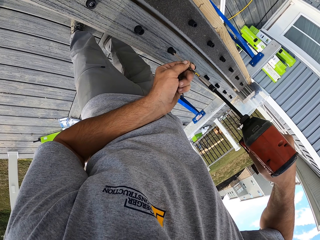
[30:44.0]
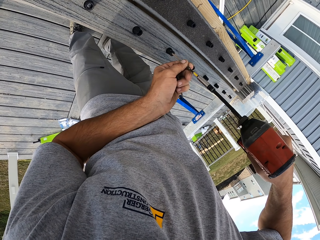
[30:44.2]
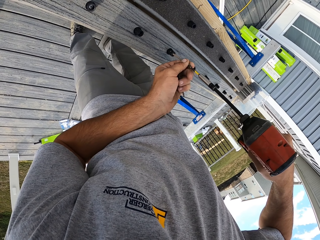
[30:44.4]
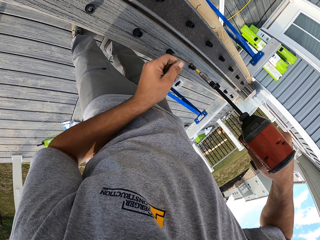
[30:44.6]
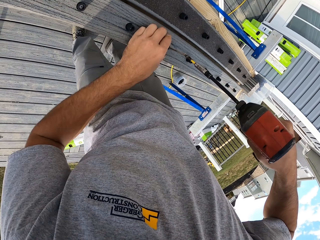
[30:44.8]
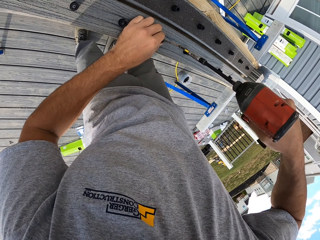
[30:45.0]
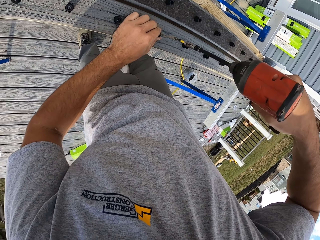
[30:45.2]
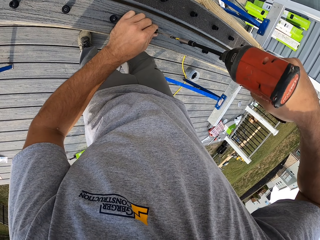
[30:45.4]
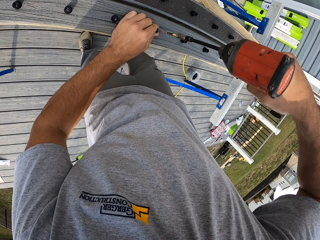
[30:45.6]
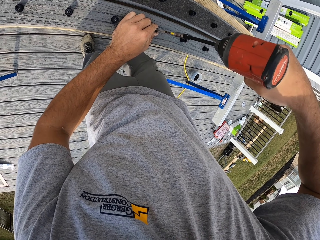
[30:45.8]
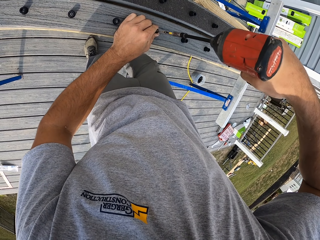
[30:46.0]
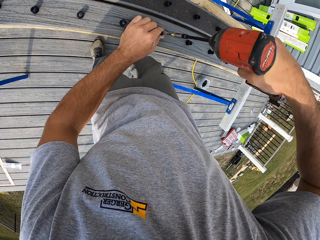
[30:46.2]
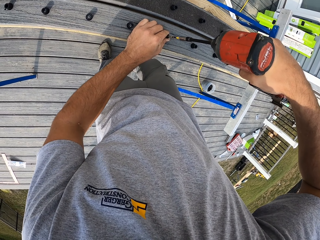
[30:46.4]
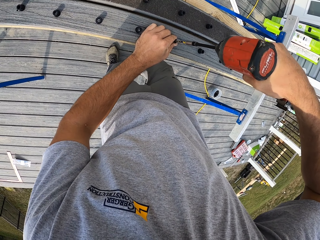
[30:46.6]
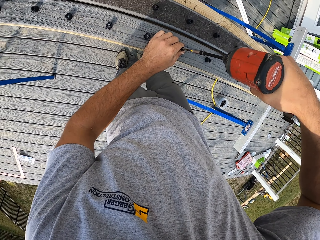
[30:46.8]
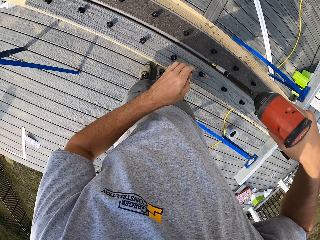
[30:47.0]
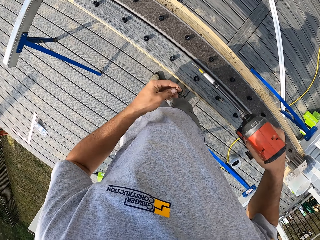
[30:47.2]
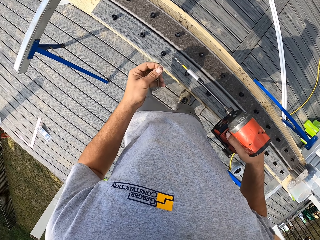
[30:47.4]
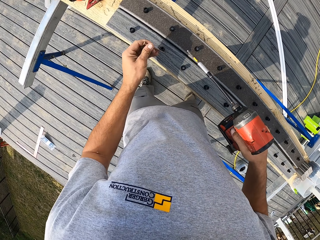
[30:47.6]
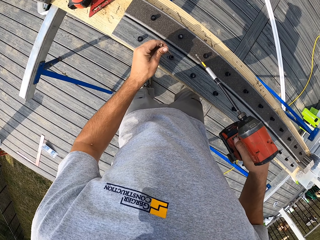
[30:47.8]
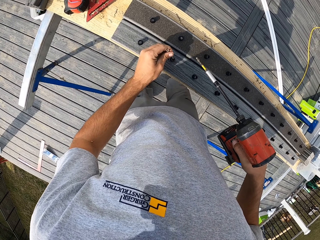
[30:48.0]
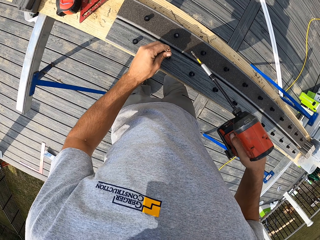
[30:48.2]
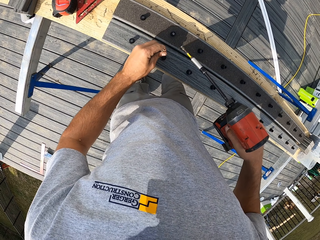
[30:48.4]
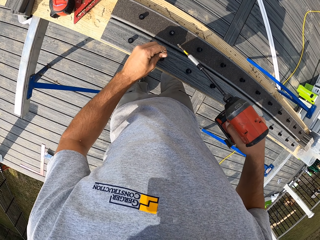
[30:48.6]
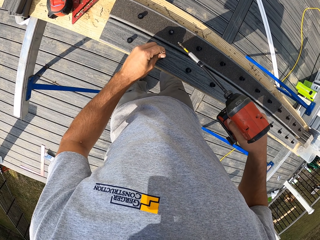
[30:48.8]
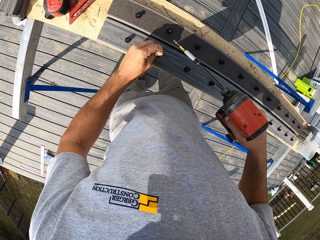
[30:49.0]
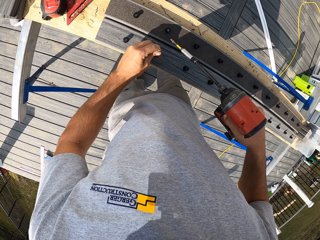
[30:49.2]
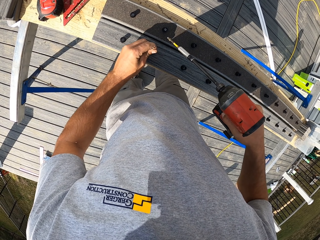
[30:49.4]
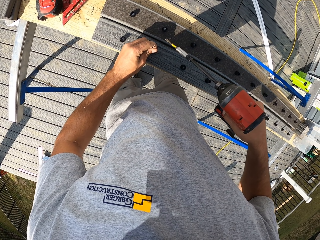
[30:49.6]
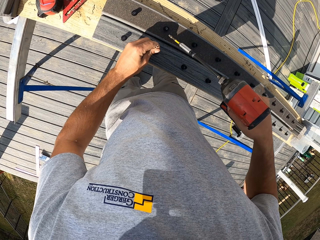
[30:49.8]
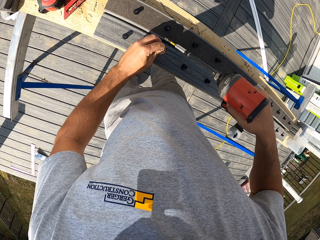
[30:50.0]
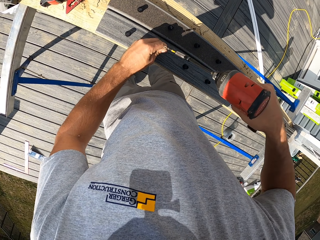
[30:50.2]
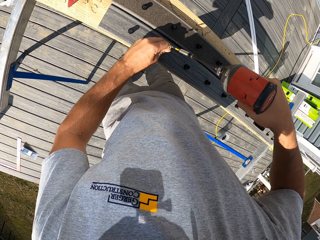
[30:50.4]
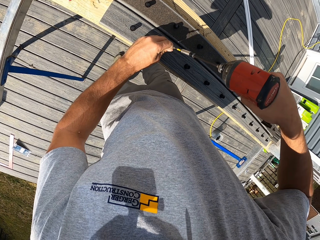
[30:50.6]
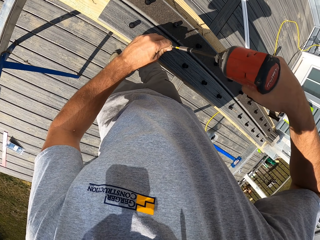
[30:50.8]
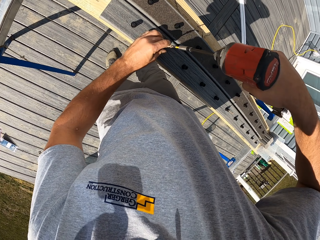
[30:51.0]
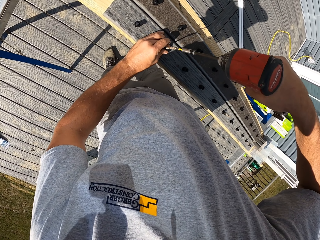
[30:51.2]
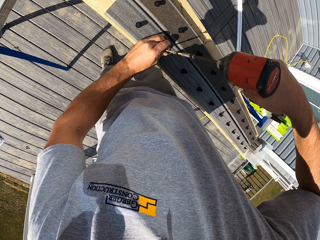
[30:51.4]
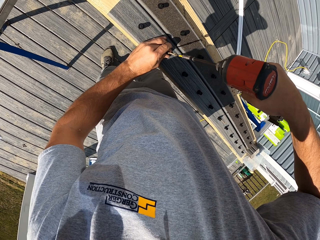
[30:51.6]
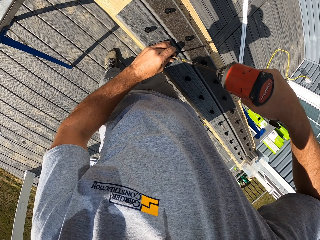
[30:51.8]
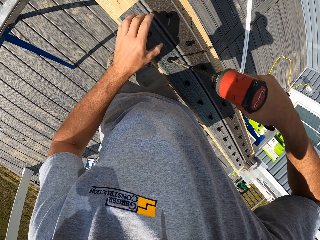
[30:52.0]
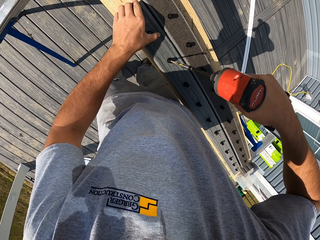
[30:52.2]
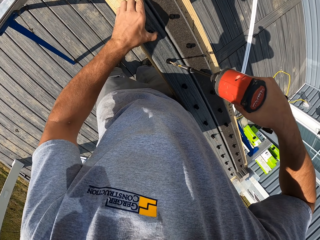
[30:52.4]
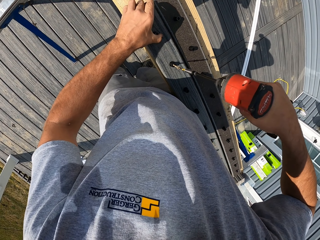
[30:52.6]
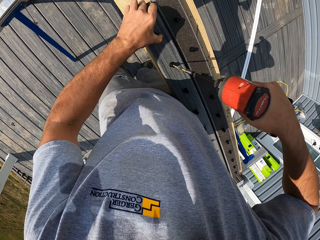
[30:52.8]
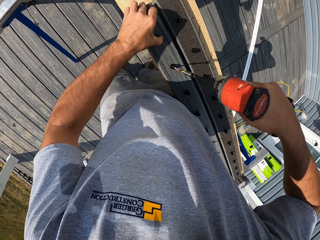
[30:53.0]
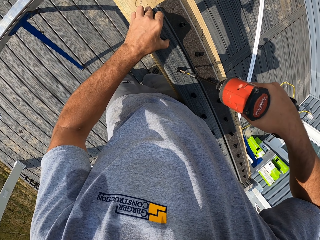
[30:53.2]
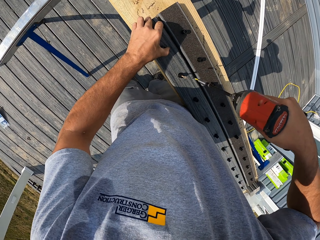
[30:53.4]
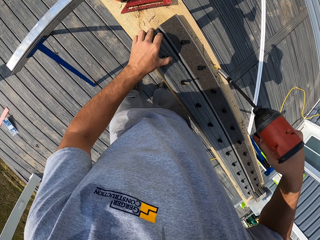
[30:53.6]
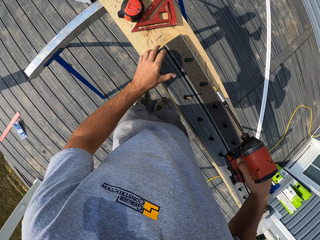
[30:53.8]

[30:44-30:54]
The camera wearer puts the nail in the washer. They place metal on the timber. They drive in the nails in the wood with a drilling machine.

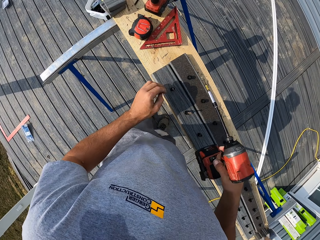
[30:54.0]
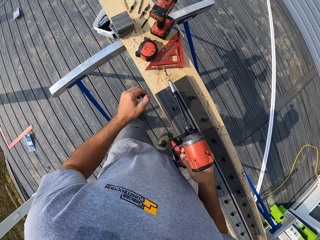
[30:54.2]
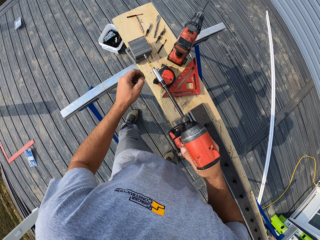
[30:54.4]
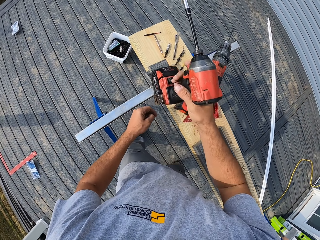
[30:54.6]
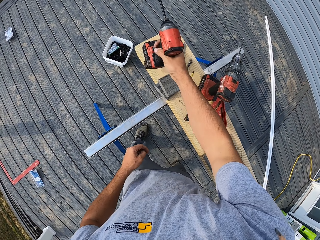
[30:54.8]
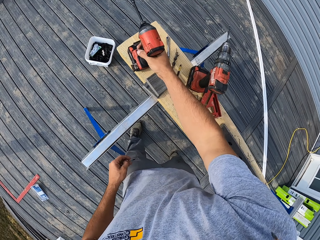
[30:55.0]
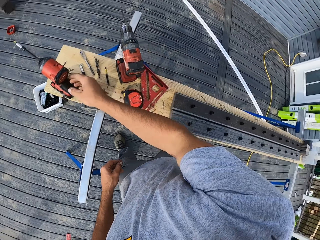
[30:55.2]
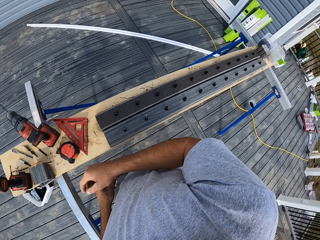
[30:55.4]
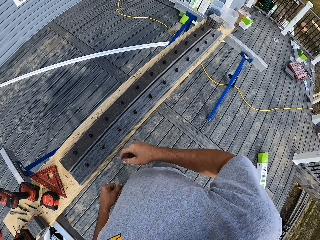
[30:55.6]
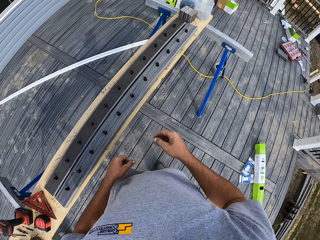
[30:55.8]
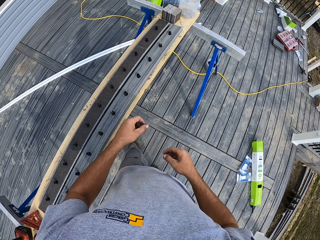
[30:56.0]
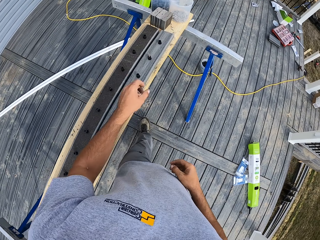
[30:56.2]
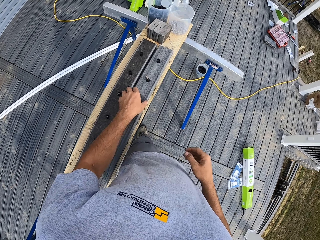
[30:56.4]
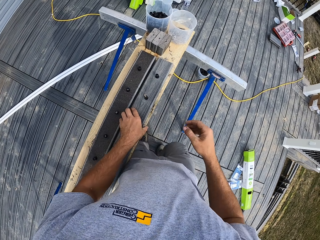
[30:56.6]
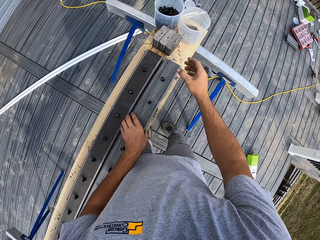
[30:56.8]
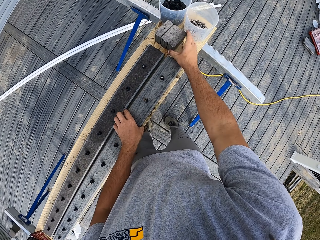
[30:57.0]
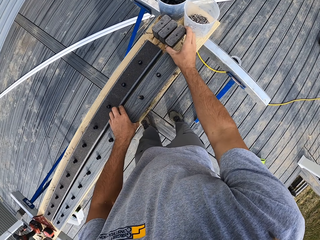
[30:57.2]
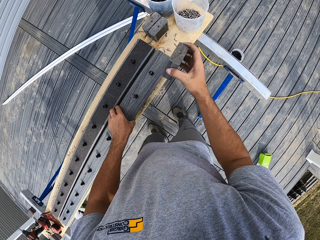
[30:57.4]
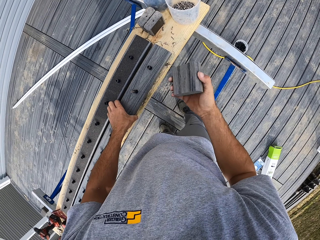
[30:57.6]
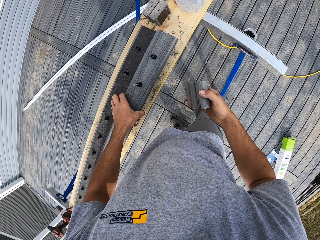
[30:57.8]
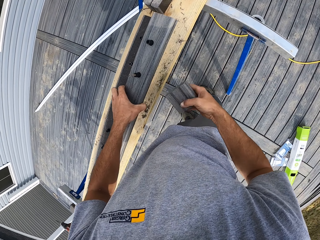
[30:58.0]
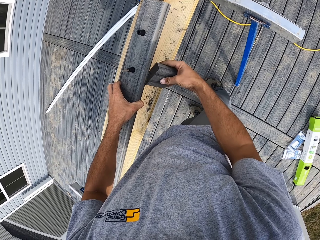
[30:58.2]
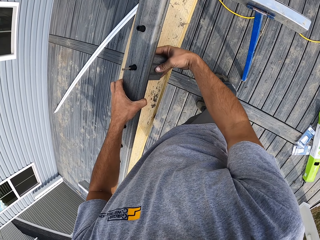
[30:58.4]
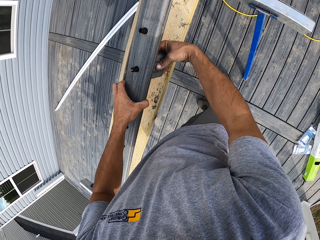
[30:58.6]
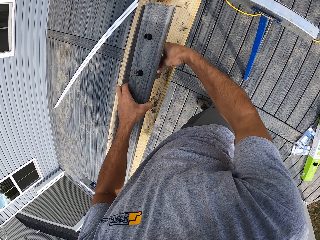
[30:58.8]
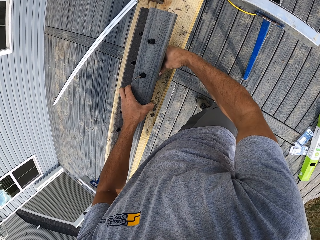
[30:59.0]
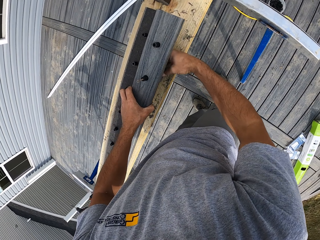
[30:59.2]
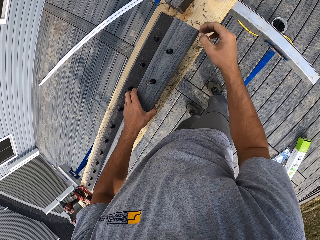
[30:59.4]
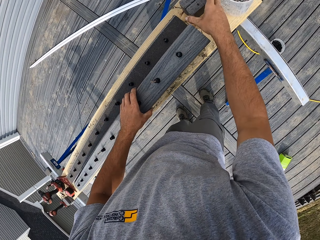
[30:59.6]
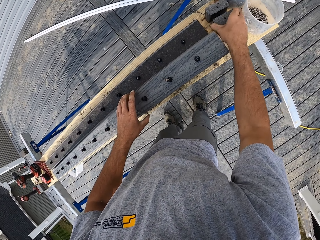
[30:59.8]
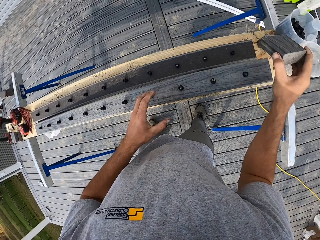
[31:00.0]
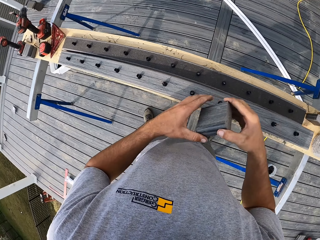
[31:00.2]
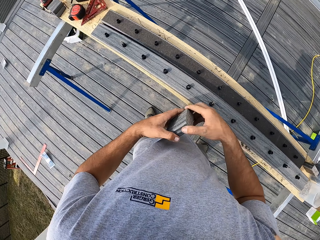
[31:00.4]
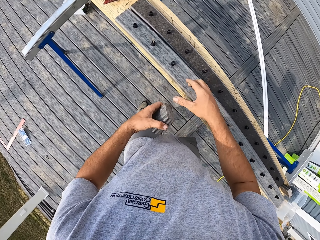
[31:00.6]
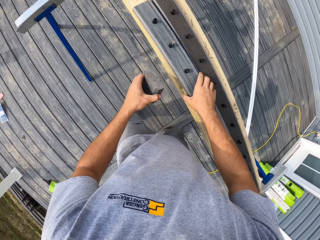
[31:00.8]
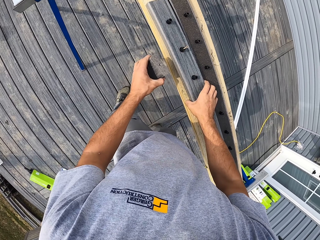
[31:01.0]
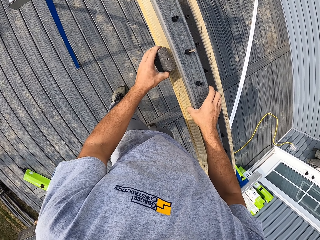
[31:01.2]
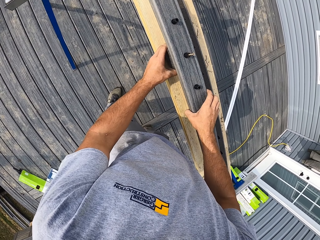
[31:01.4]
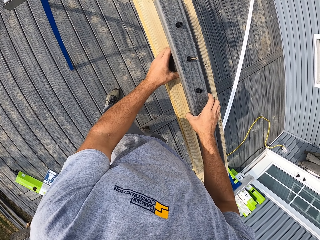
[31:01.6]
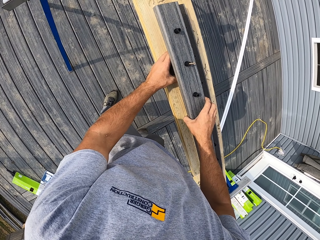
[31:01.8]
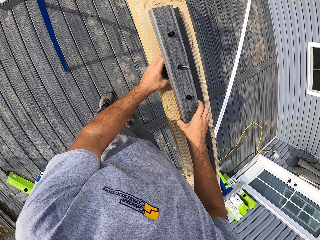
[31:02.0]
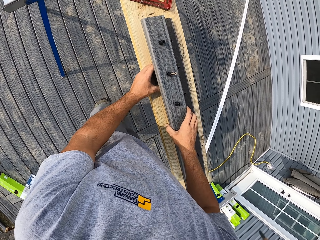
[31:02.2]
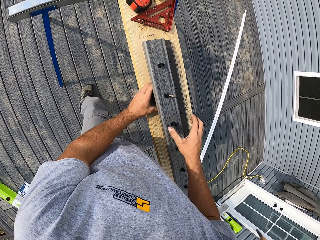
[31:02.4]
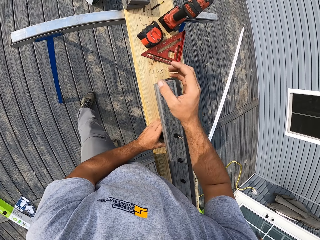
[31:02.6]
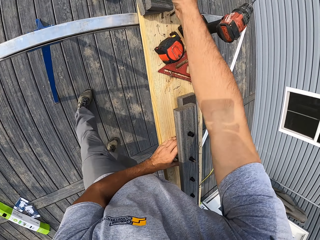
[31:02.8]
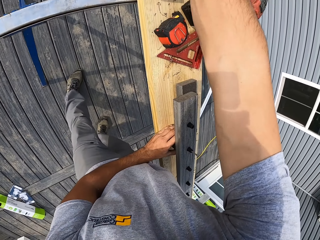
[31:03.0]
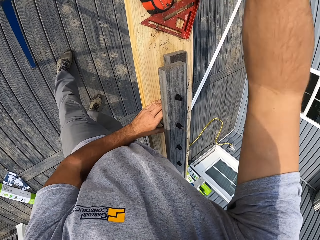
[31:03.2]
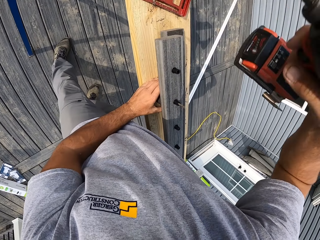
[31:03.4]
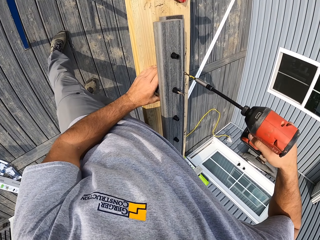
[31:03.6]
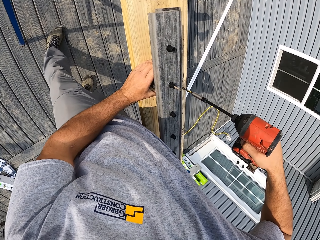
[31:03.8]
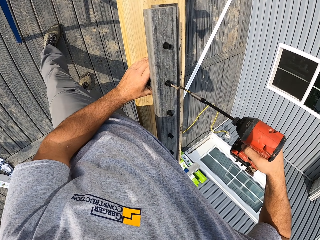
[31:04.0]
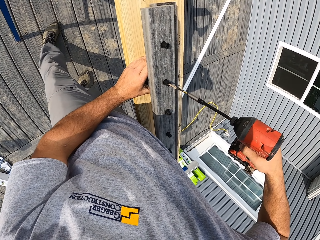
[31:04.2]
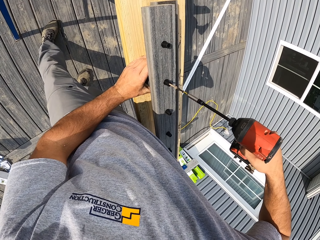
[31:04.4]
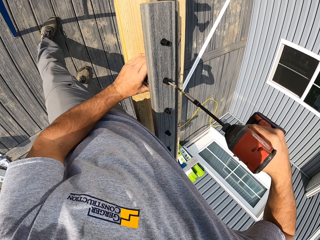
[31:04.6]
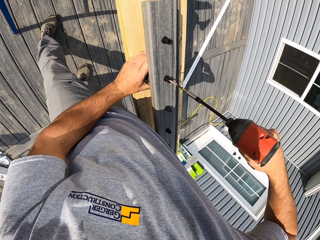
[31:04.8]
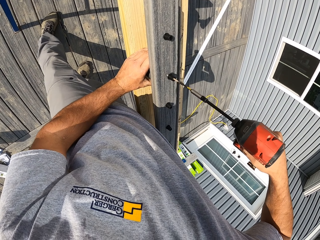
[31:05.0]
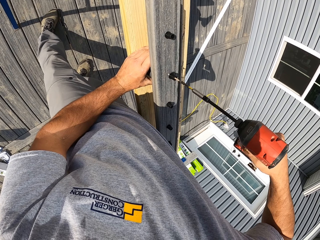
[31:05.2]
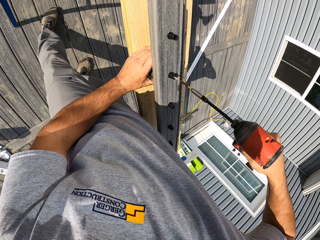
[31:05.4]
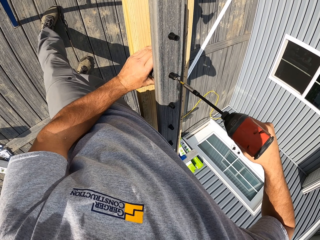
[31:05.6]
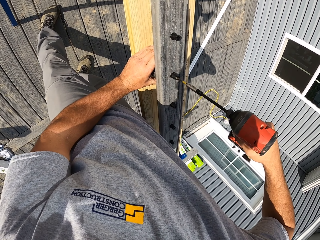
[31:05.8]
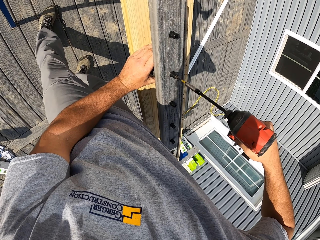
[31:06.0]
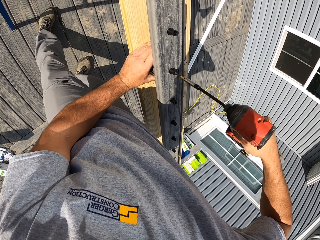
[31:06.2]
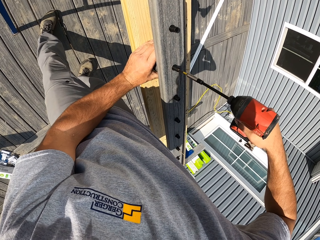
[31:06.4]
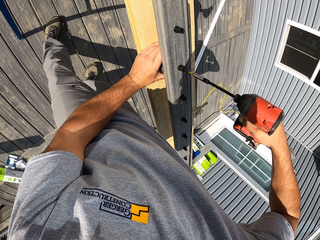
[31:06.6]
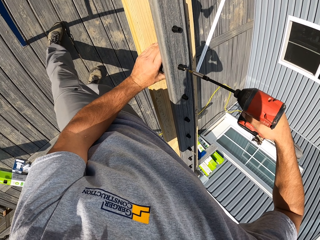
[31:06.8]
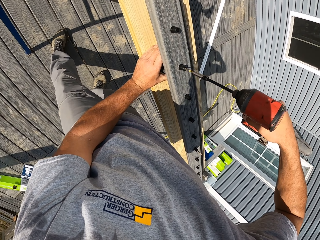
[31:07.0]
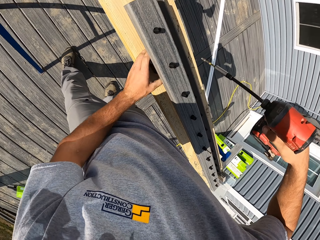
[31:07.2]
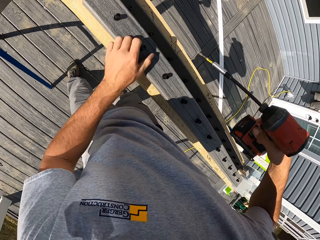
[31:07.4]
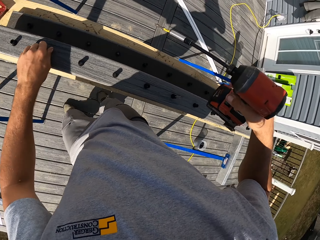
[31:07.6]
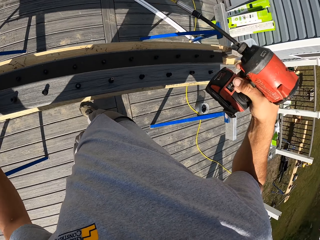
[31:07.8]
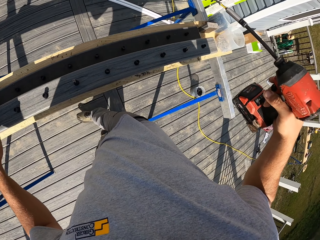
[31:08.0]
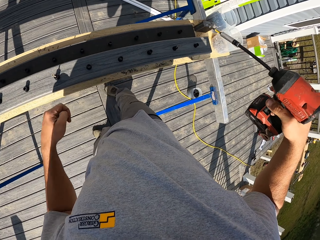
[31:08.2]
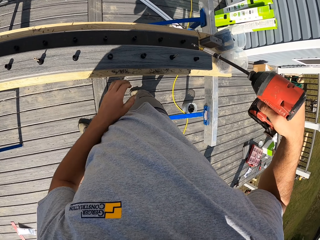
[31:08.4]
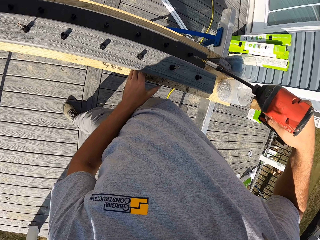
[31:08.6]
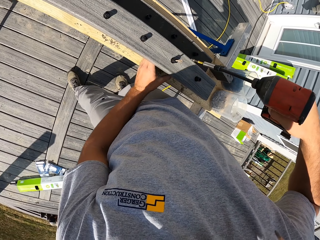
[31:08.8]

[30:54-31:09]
The camera wearer places the drill machine or drilling machine on the timber. They pick a piece of wood from the timber. They put the piece of wood below the wood. They pick a piece of wood from the timber. They put the piece of wood below the wood. They pick the drill machine from the timber. They drive in the nails in the wood with the drilling machine.
